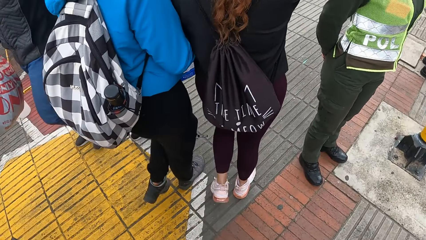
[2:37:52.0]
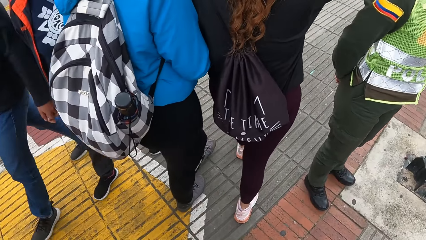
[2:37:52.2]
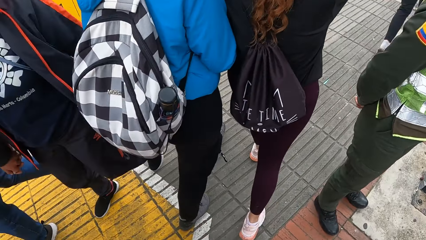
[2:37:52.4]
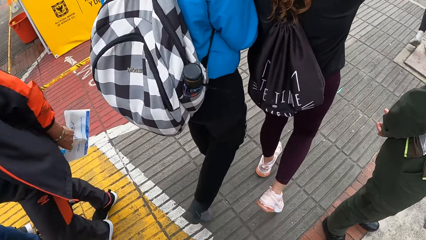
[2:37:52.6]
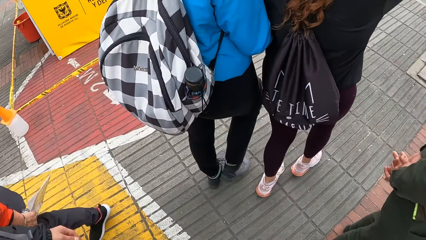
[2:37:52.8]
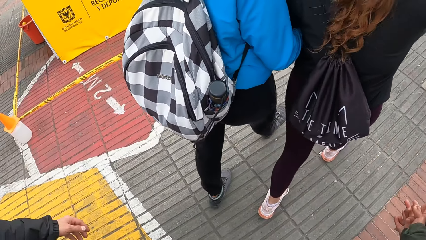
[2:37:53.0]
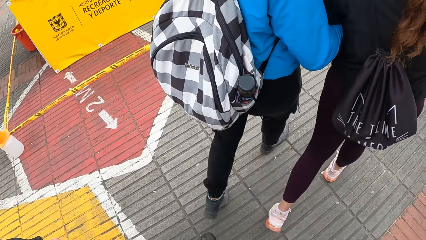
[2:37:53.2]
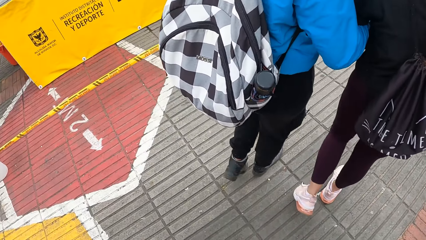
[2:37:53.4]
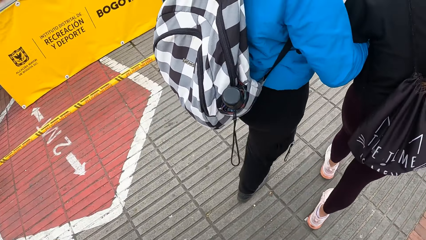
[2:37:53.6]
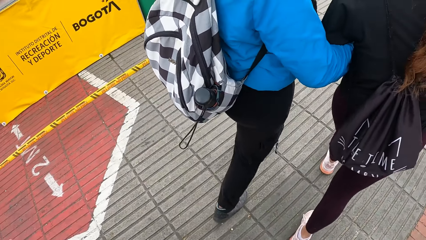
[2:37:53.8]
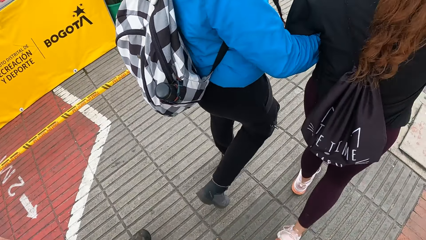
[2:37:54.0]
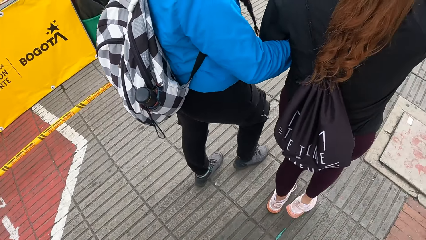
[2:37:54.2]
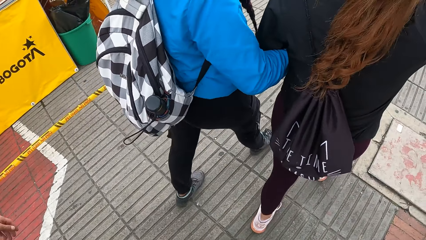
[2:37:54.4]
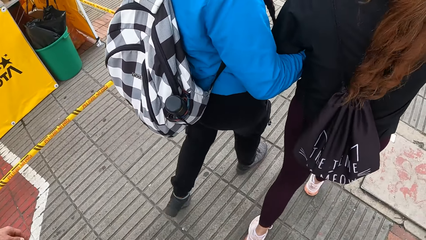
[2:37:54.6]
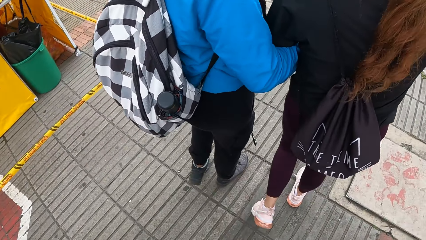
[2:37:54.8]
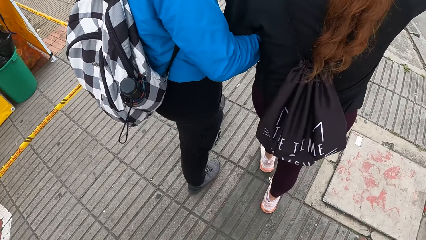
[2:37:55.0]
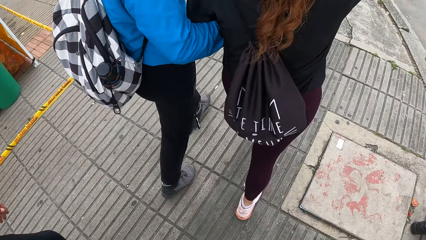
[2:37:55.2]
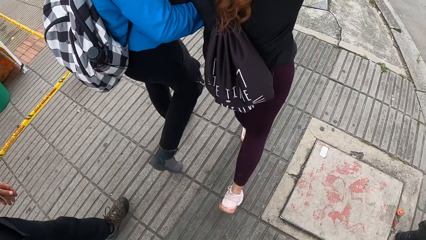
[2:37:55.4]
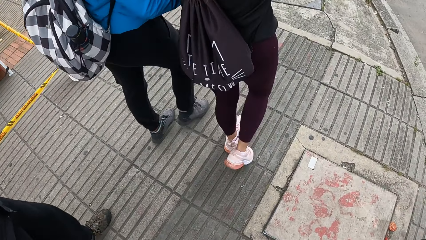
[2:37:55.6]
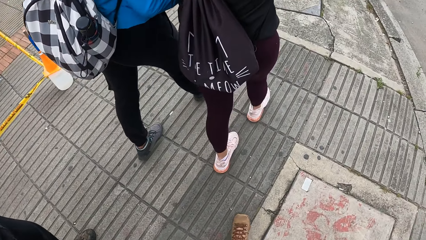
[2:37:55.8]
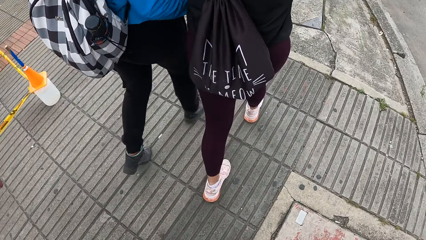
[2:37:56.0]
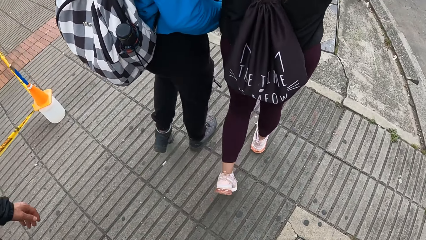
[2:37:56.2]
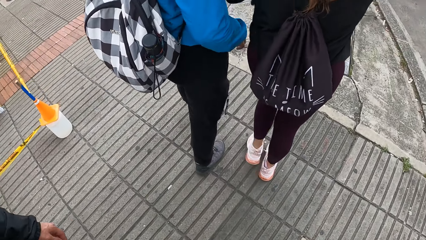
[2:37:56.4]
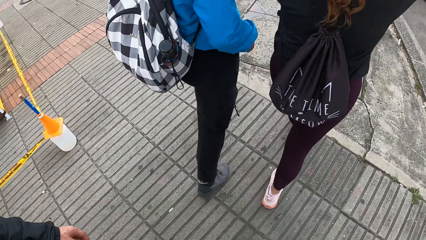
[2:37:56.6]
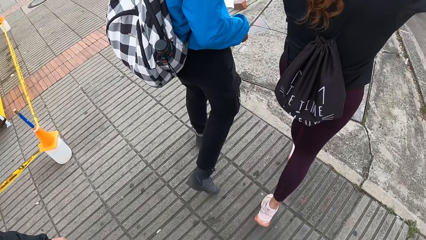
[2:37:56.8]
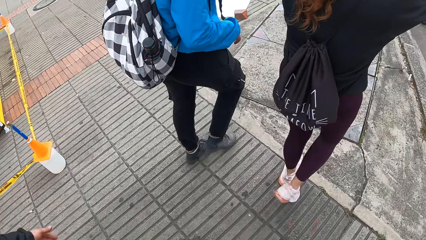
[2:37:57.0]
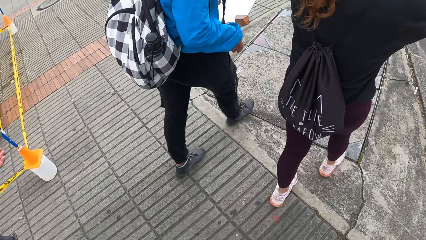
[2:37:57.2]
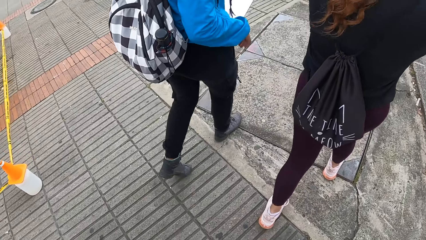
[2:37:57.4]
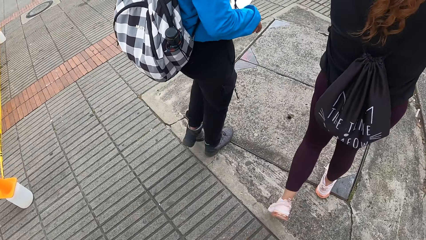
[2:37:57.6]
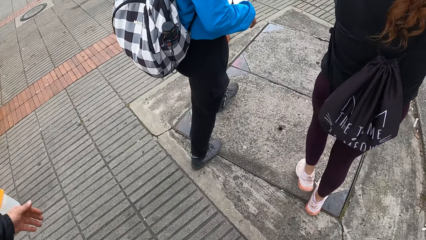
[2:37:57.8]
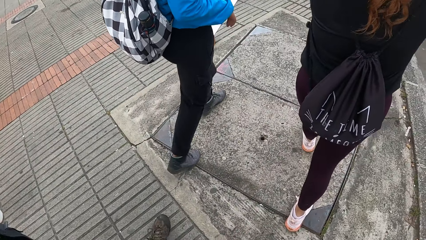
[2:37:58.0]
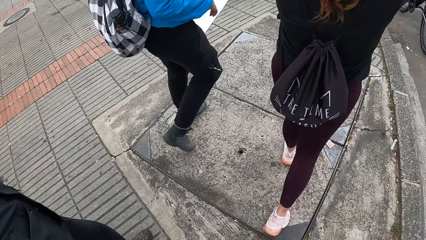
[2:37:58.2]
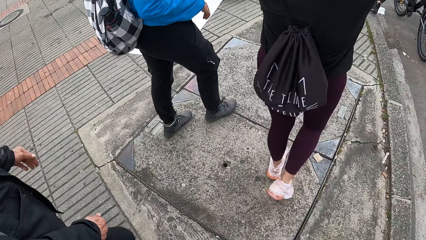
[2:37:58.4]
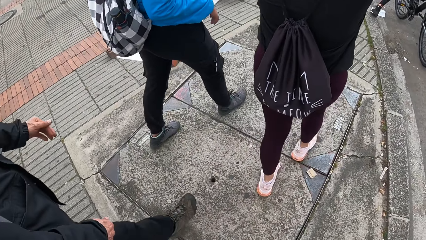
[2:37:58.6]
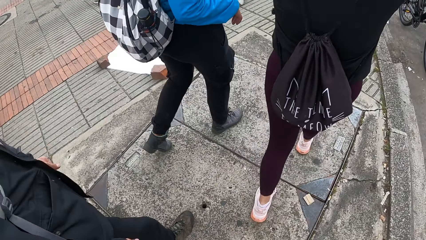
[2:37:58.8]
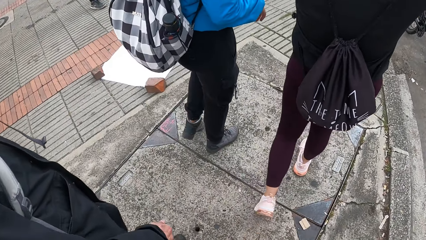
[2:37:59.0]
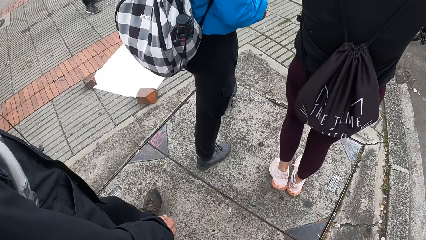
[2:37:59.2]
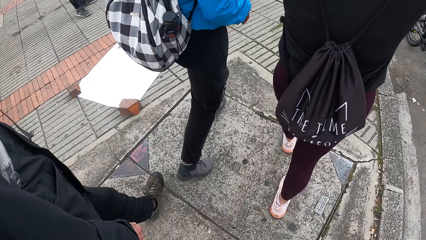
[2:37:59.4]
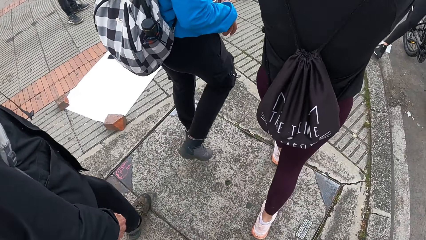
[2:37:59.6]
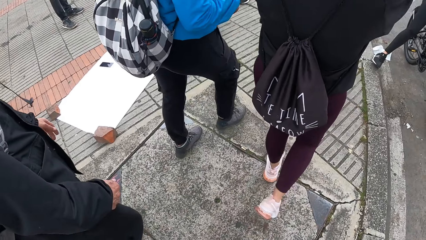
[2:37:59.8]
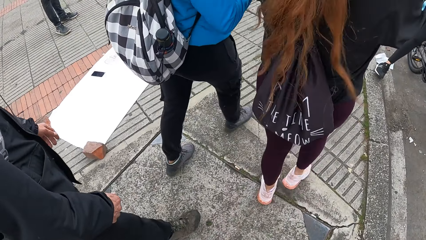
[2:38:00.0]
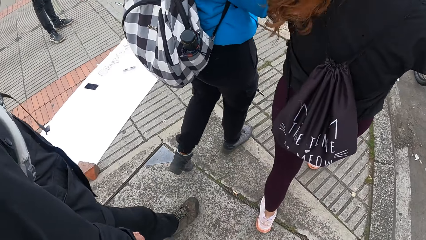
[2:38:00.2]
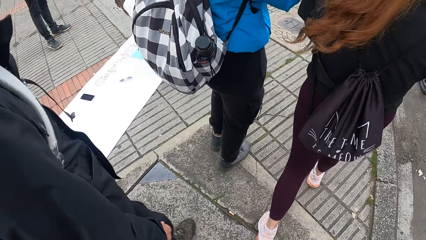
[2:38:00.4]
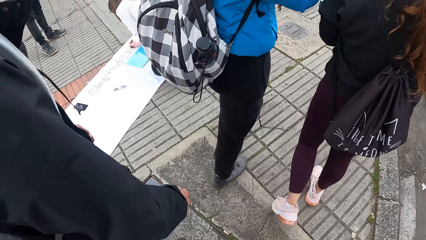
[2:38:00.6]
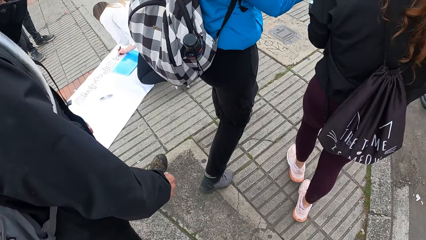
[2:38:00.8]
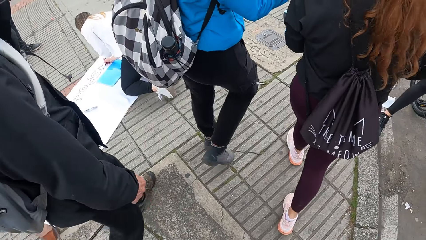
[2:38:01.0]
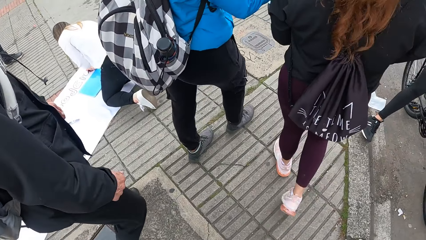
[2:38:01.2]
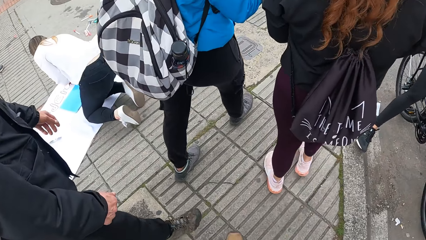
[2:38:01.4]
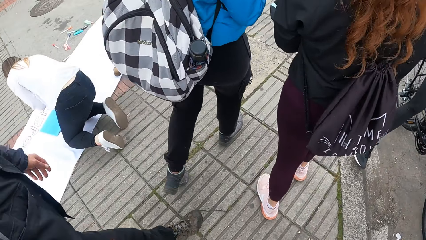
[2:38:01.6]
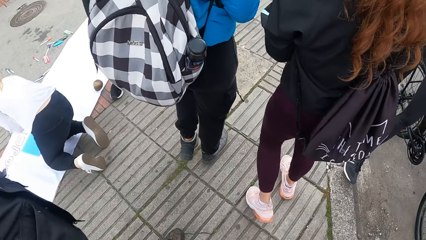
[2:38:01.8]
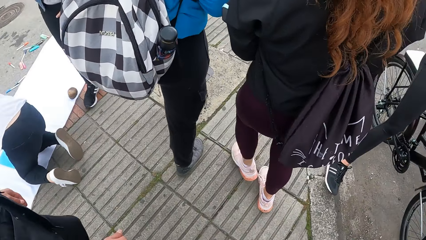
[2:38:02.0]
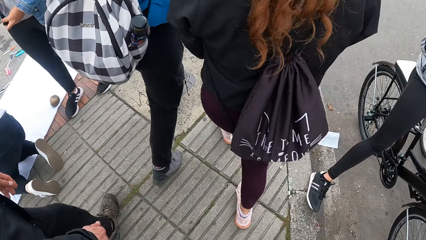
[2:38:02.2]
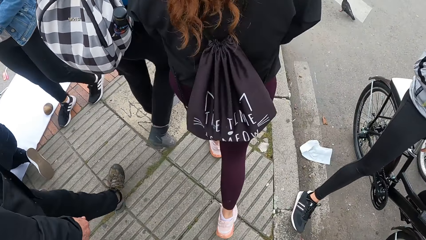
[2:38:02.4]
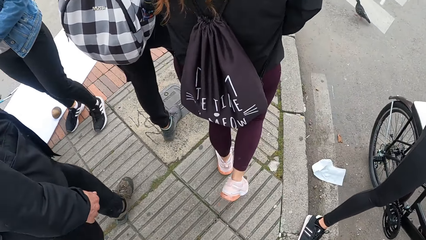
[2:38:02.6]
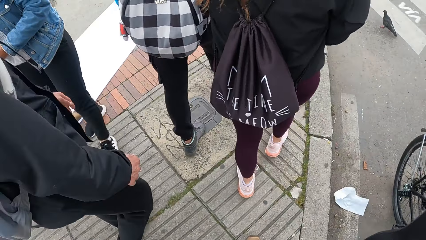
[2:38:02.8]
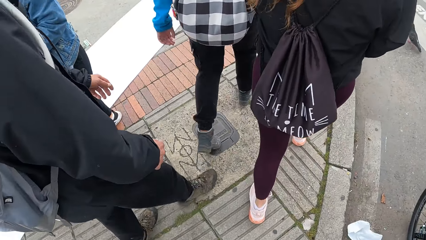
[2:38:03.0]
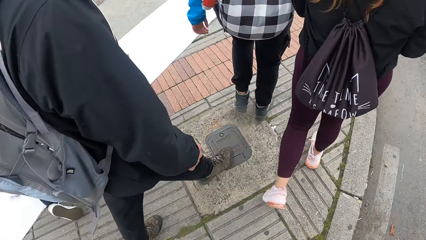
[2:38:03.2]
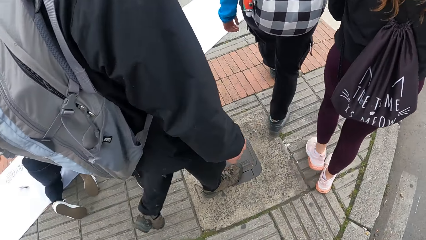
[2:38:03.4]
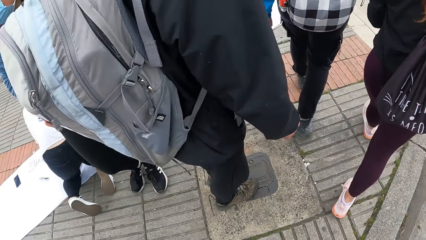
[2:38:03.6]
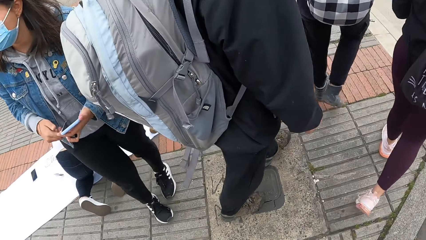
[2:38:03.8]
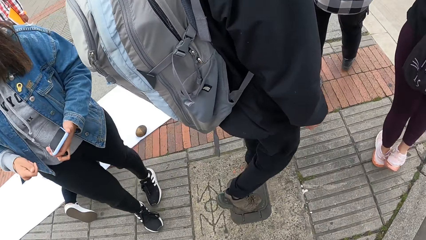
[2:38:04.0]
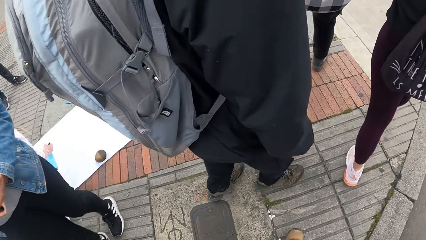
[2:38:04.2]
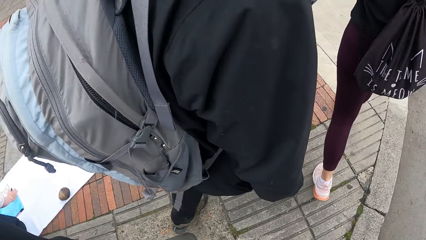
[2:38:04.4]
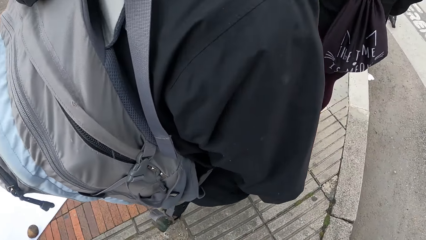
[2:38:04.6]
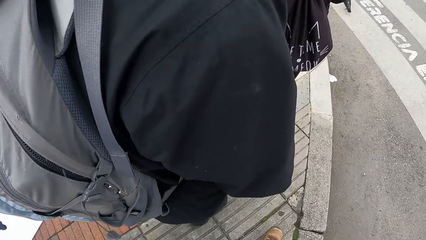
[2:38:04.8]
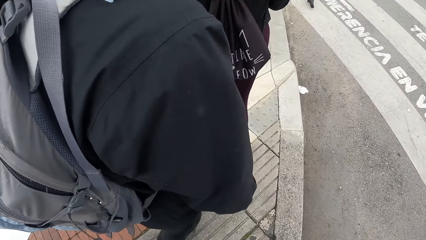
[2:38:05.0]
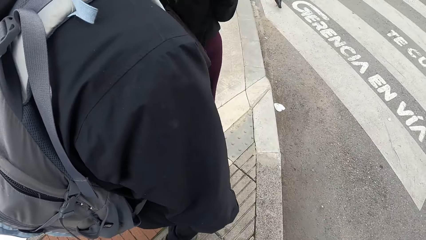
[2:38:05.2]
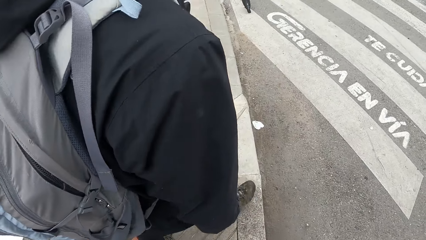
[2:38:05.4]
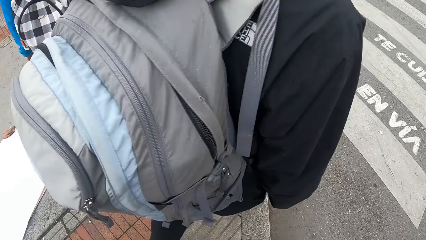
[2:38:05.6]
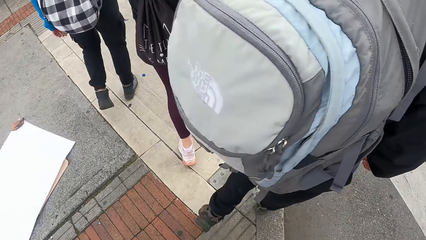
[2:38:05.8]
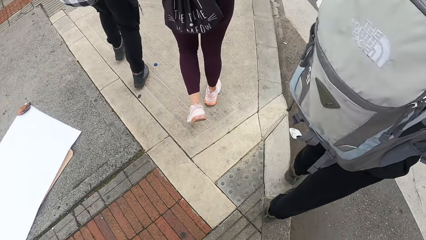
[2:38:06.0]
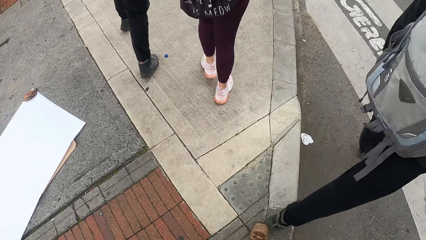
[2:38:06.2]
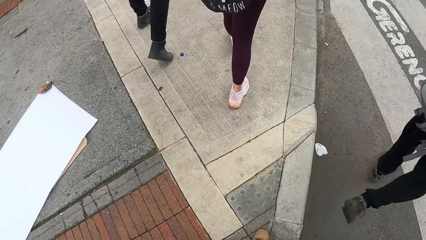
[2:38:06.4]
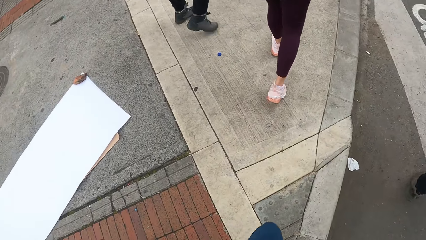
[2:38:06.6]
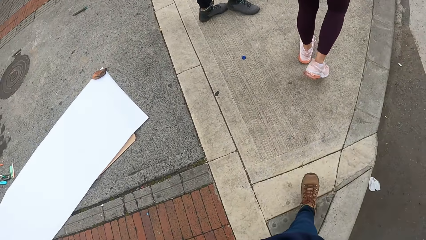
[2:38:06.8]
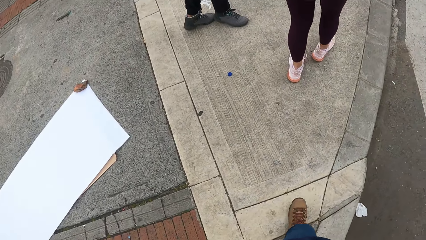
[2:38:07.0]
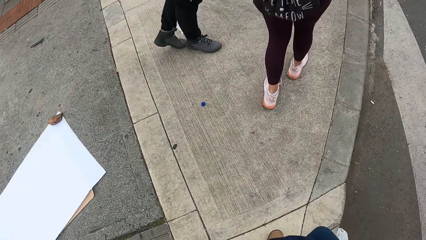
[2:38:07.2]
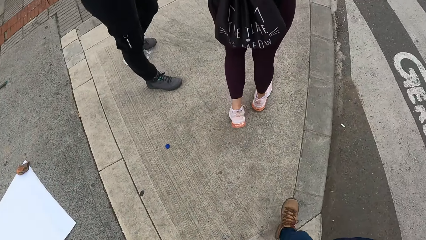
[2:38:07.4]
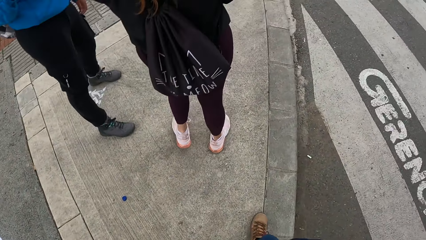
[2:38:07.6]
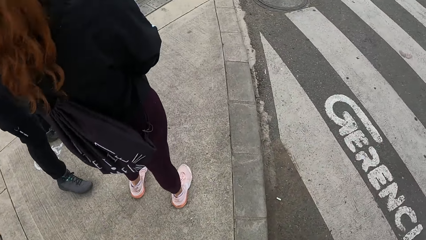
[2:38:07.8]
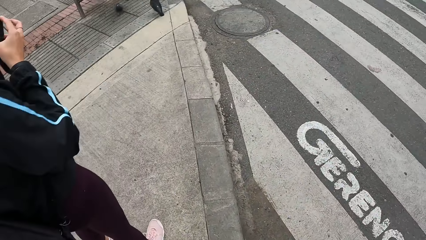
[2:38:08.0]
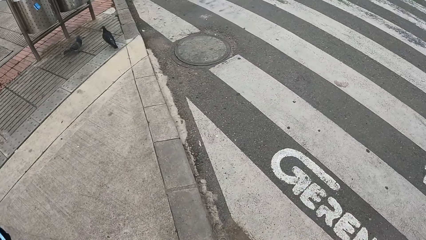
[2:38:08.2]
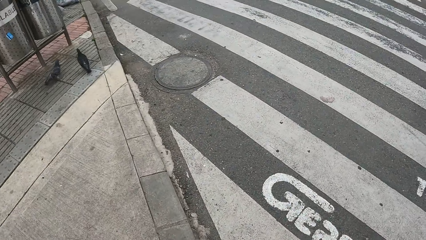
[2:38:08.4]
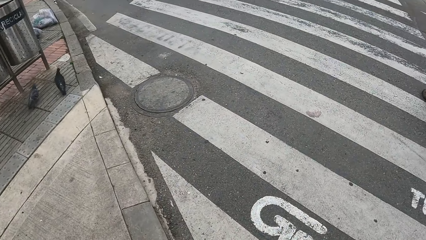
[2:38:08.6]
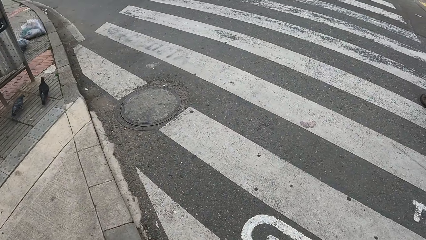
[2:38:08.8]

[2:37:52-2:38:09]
A woman holds a phone in her left hand.
